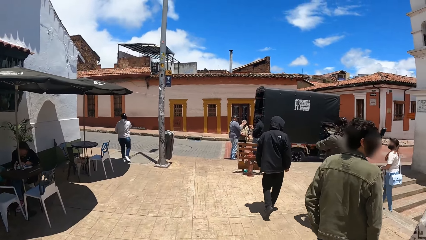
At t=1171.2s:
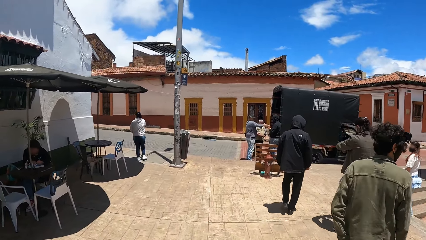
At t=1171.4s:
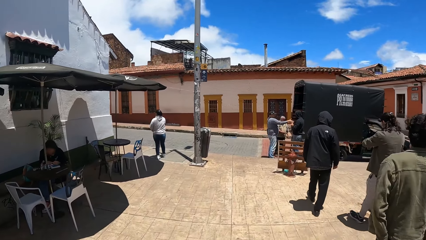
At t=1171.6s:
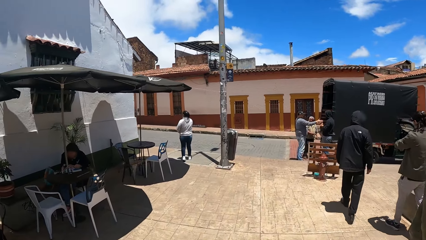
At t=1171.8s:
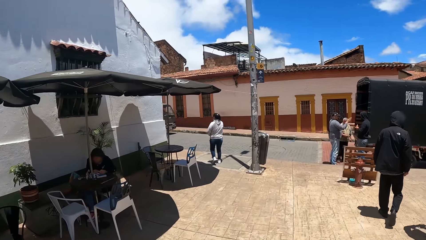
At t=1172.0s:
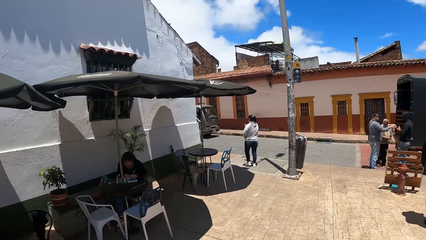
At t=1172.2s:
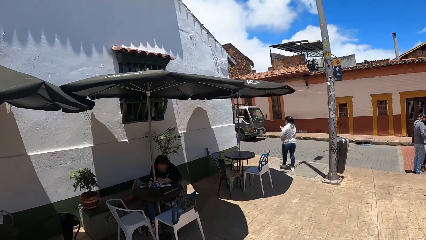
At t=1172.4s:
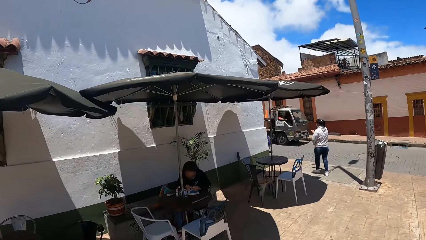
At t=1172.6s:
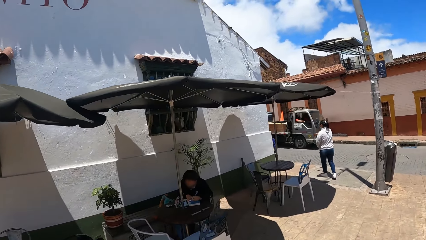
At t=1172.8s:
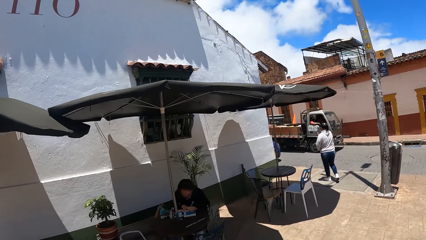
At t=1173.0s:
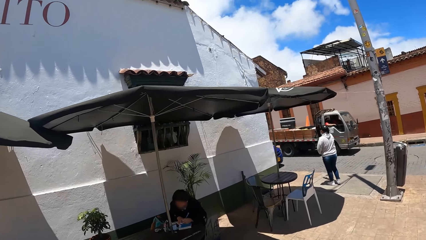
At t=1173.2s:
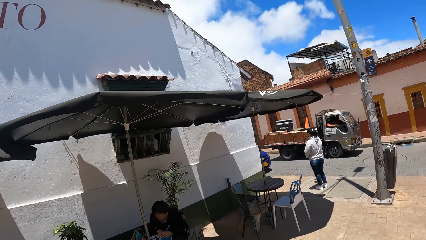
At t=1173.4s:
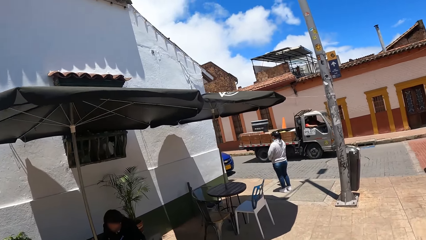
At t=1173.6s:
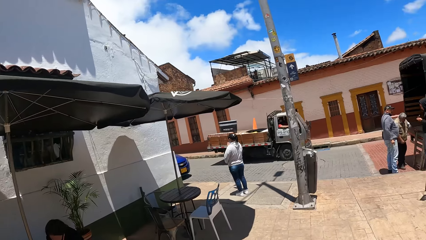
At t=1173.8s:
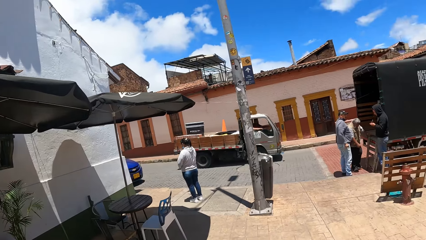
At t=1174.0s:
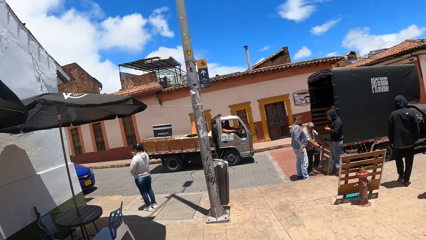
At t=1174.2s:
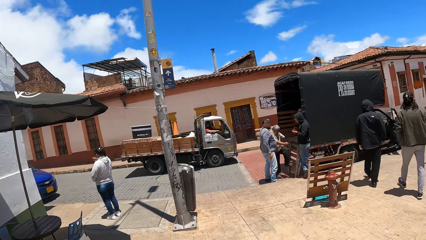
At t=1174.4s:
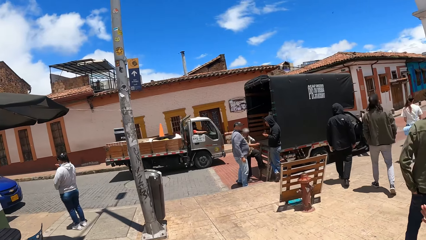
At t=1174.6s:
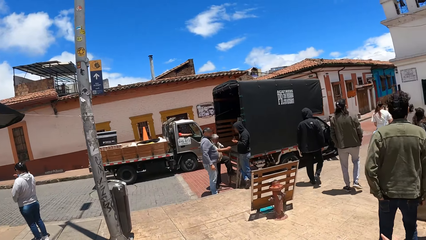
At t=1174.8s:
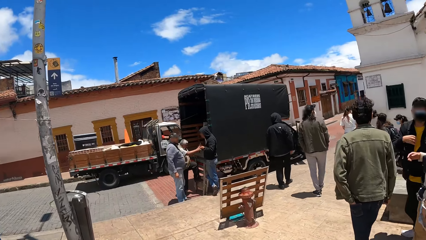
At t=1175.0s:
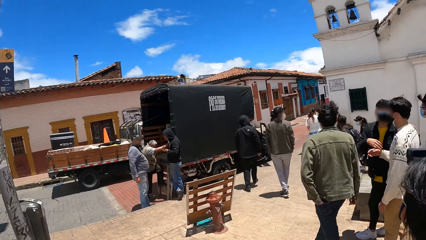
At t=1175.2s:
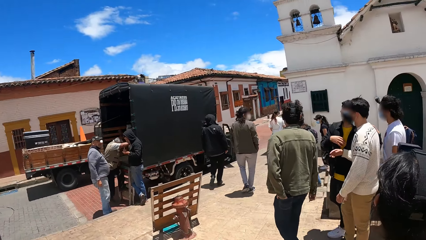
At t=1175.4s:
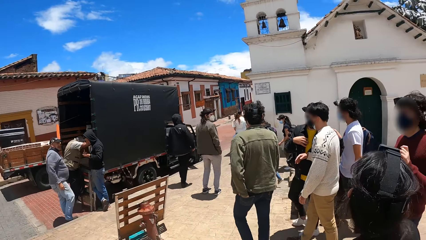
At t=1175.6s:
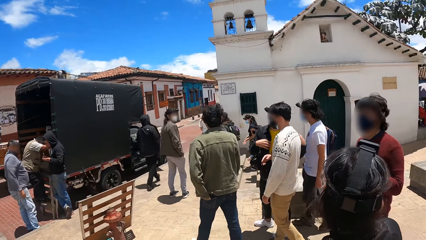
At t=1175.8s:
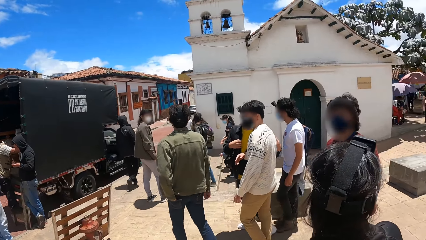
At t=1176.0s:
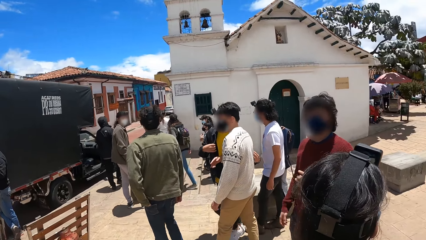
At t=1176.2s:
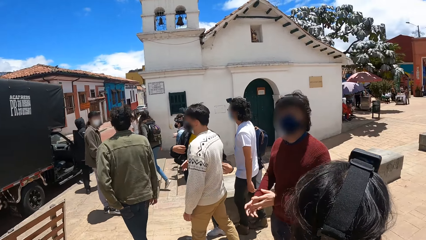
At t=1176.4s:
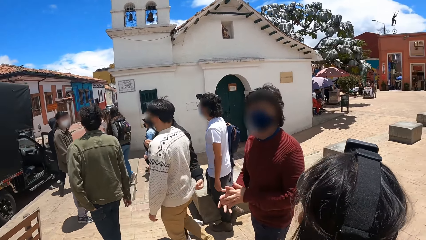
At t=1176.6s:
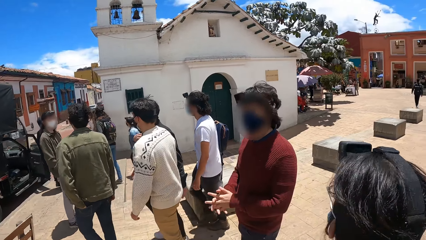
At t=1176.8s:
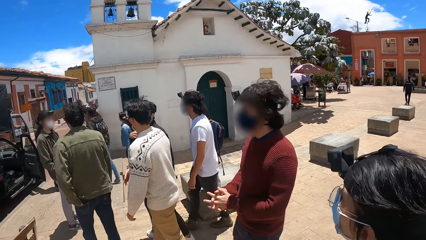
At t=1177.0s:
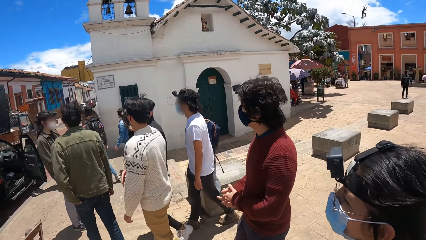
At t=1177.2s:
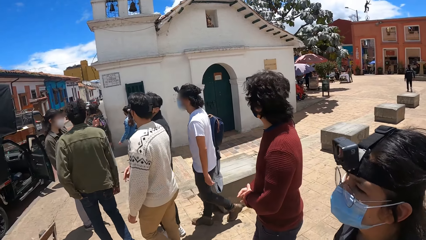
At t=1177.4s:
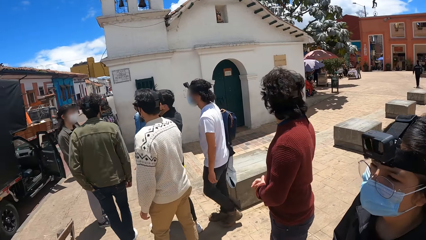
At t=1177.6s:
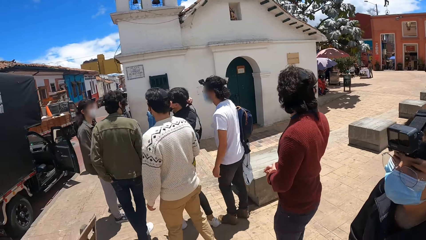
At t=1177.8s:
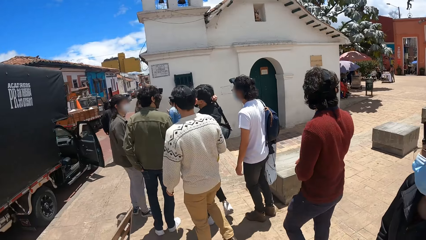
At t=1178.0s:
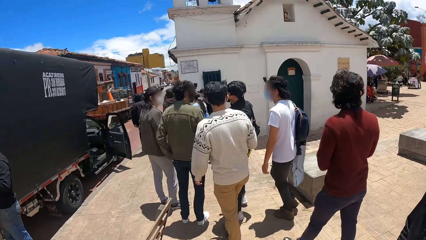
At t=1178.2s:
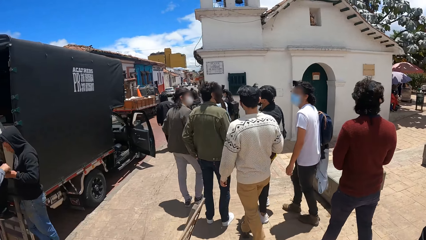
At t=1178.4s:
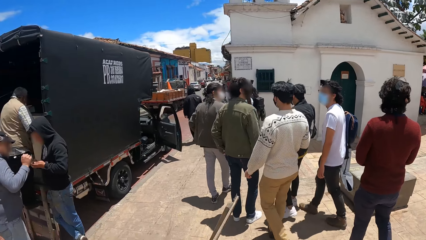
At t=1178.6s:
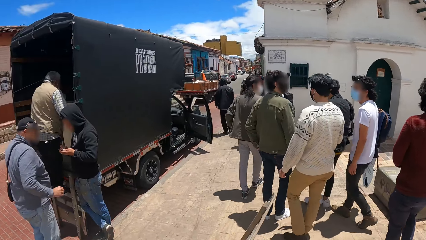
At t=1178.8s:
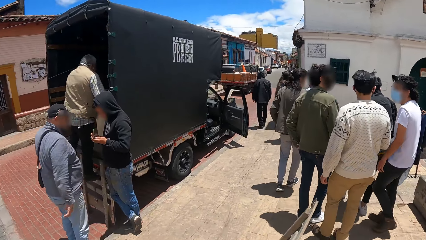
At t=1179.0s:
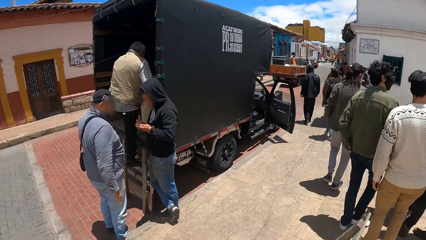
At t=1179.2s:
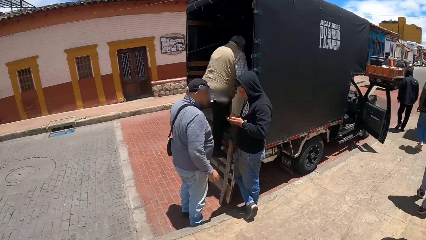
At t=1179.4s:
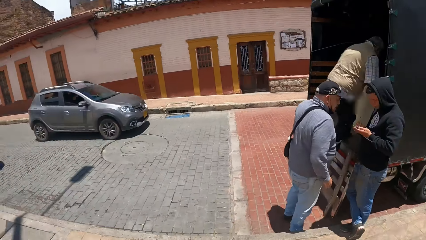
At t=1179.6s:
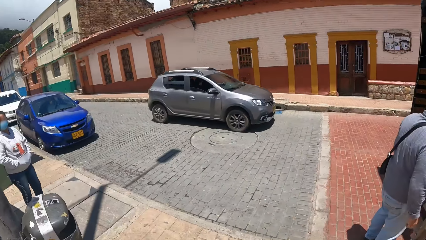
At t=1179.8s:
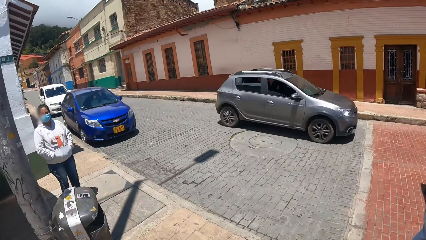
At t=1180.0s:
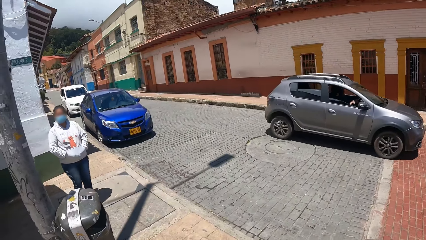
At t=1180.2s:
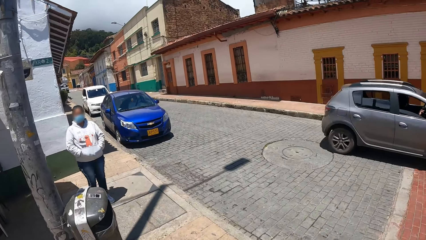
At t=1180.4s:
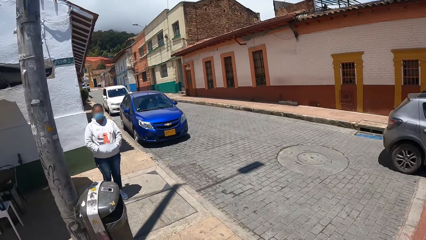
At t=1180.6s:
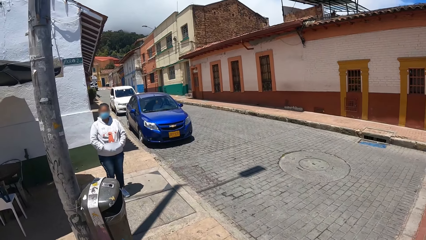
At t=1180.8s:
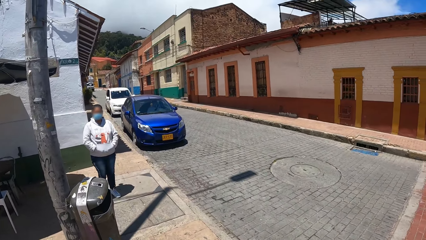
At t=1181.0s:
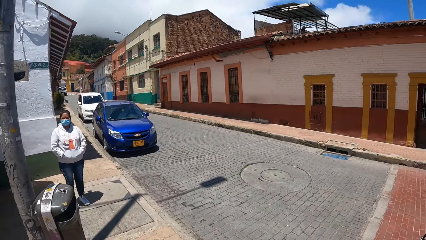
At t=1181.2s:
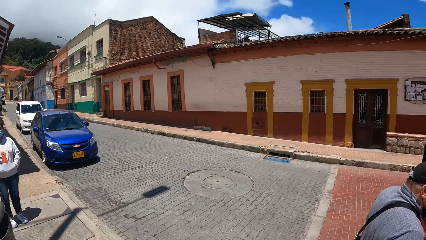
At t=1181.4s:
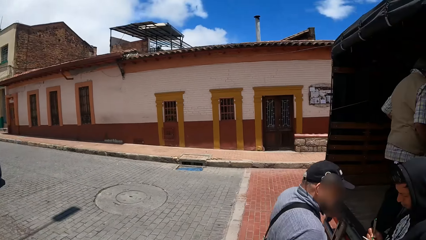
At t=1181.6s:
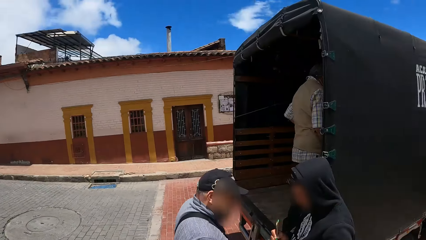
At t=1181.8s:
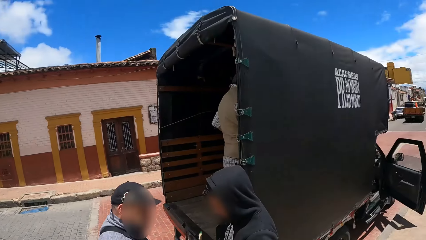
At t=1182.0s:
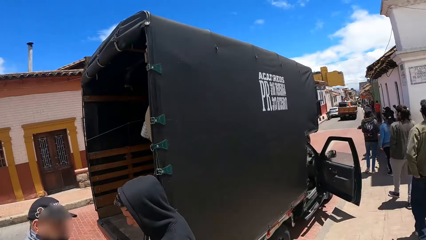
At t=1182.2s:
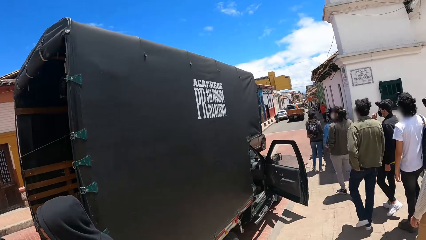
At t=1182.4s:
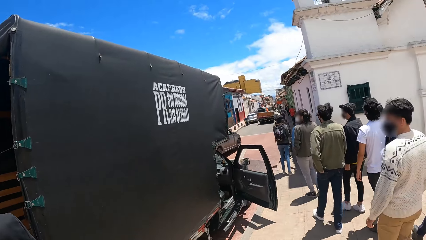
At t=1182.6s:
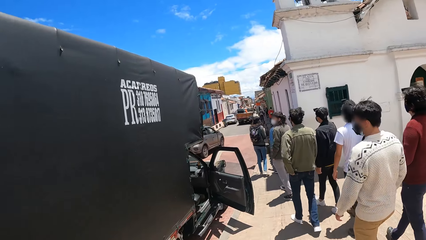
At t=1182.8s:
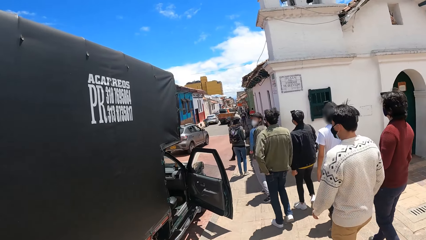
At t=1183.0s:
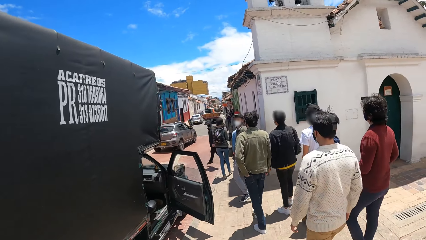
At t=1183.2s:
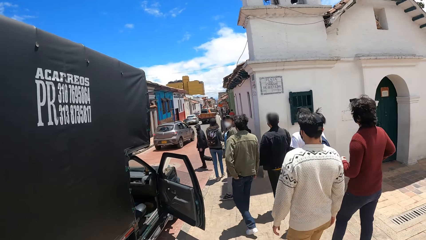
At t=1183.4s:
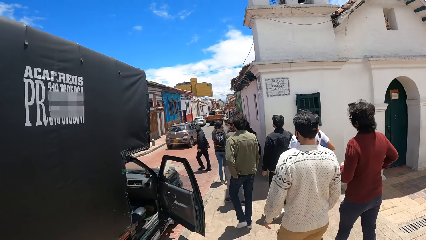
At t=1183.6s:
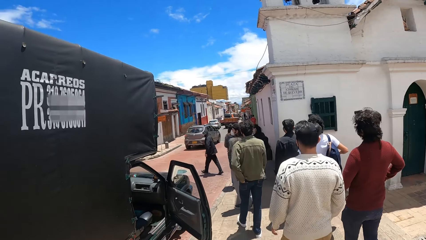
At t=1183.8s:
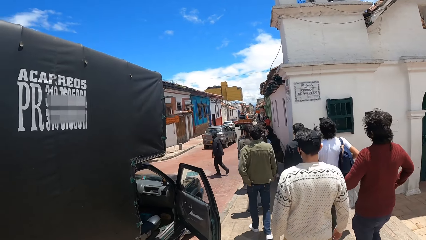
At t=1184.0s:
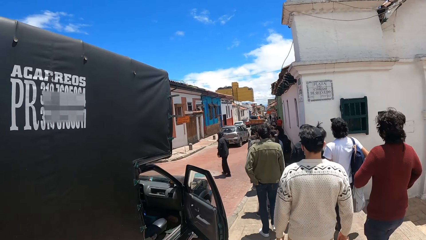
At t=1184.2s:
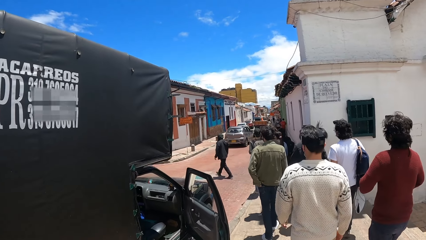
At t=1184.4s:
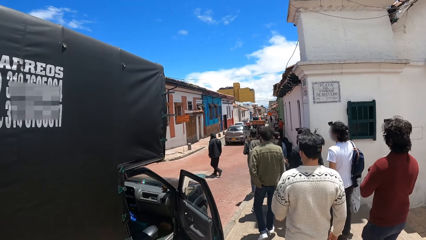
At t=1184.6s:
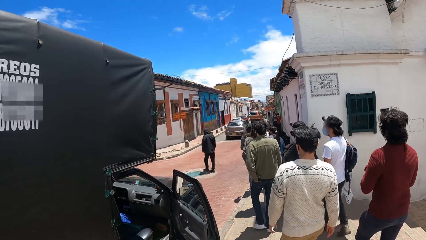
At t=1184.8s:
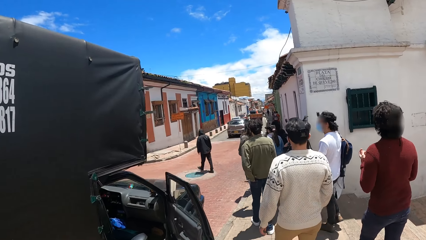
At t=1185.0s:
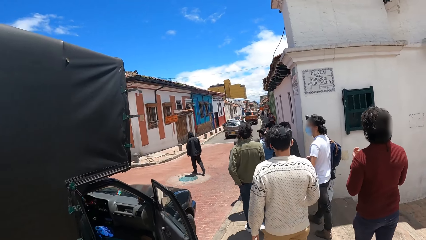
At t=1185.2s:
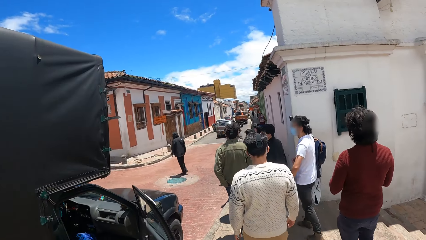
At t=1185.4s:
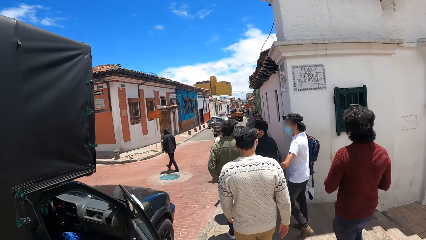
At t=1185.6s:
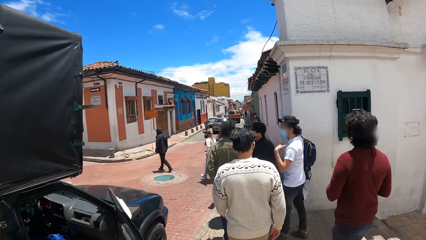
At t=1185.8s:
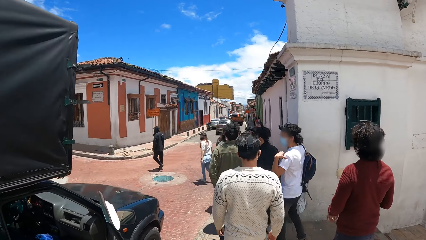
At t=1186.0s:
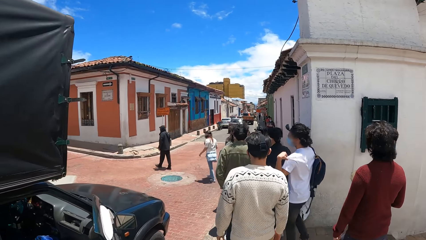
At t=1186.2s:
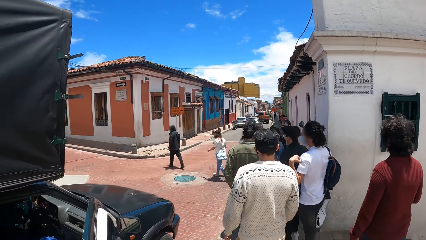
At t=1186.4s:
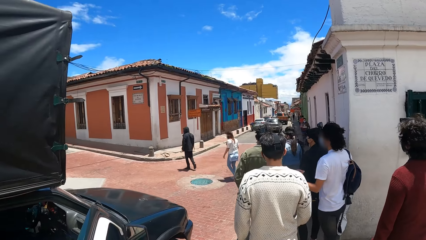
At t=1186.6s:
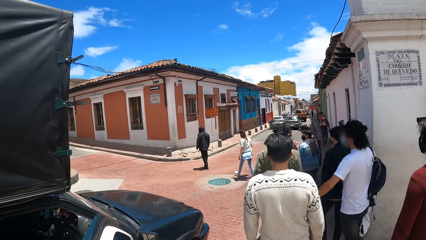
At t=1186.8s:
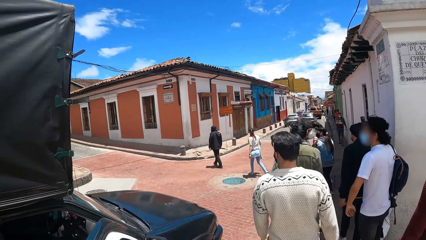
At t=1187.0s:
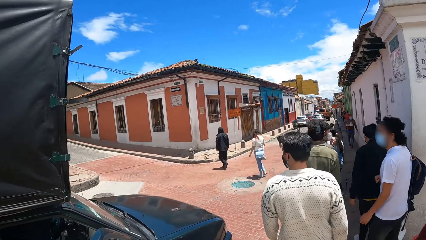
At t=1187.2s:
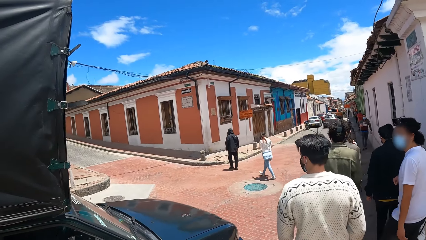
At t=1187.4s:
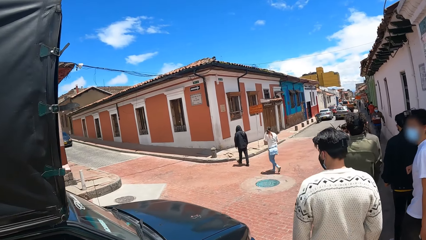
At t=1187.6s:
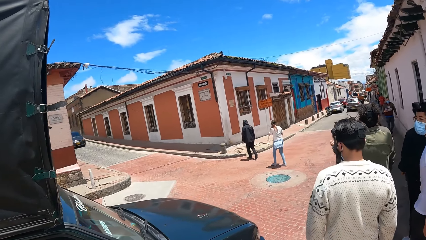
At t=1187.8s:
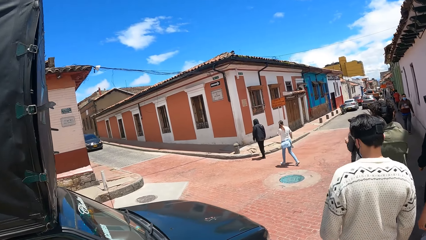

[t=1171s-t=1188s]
The camera wearer looks on her left side. She looks around. She takes a right turn. She looks around. She walks forward on the ground.
